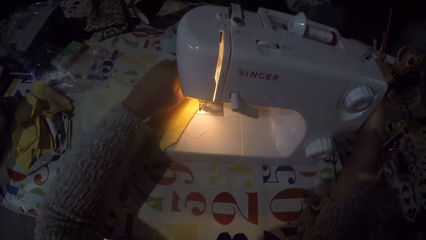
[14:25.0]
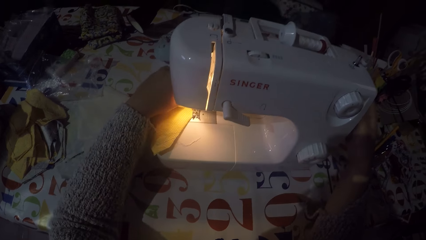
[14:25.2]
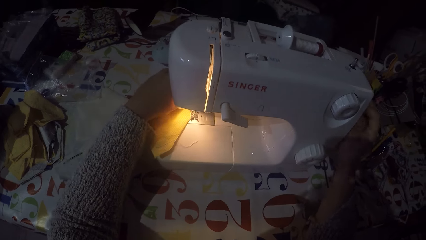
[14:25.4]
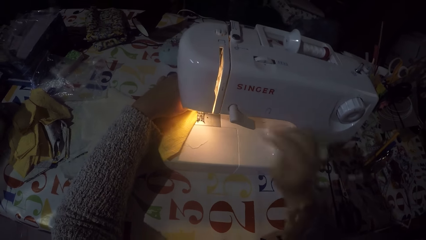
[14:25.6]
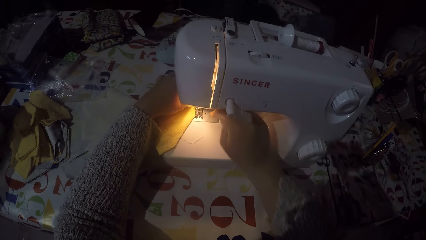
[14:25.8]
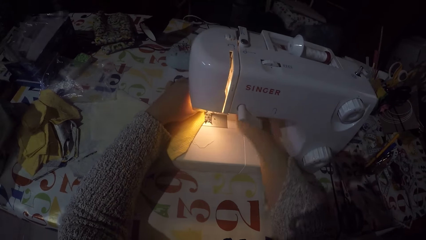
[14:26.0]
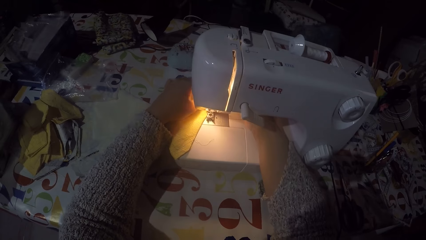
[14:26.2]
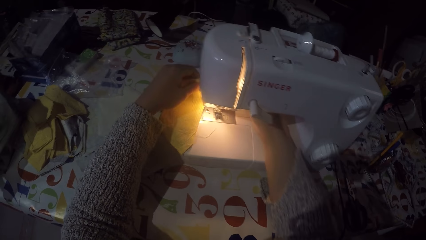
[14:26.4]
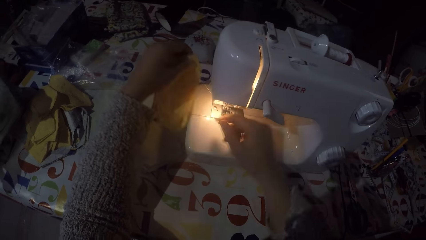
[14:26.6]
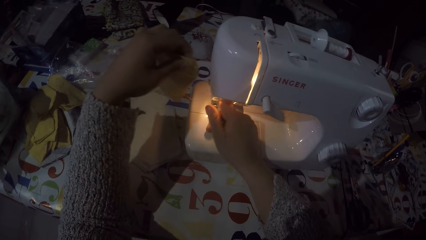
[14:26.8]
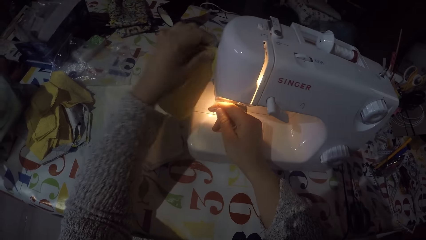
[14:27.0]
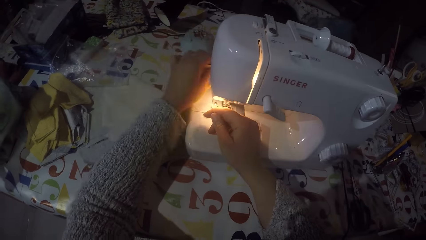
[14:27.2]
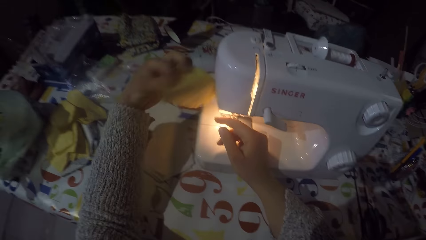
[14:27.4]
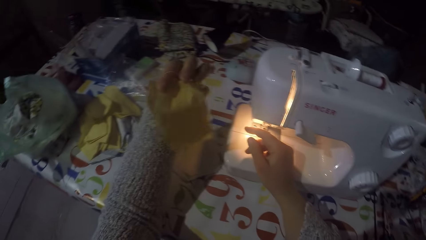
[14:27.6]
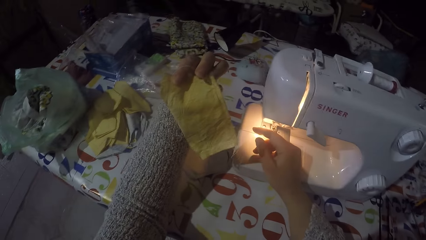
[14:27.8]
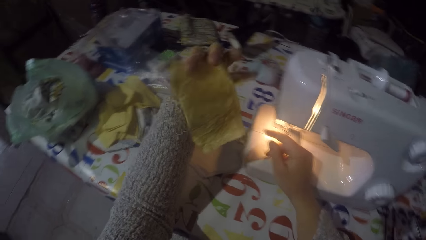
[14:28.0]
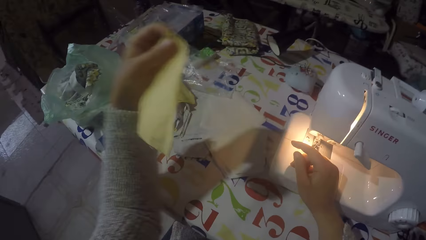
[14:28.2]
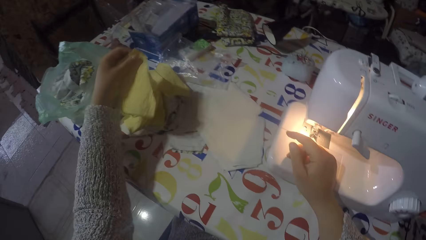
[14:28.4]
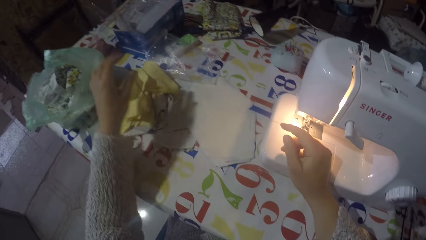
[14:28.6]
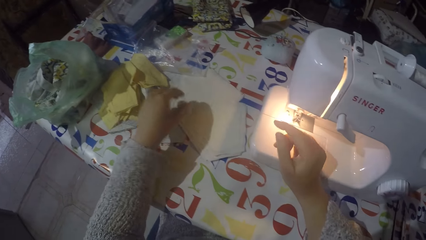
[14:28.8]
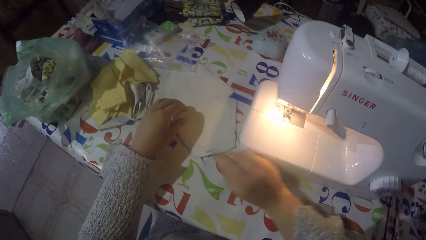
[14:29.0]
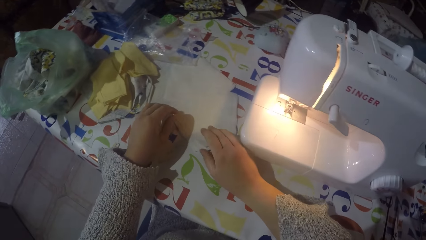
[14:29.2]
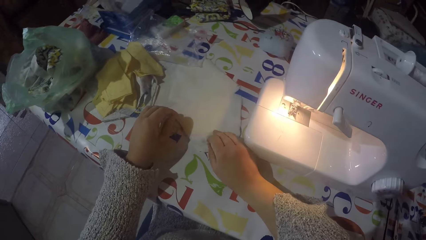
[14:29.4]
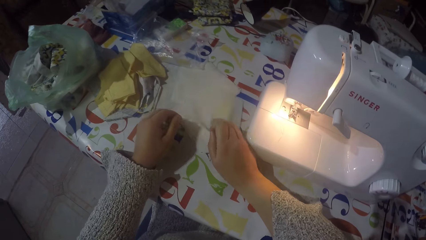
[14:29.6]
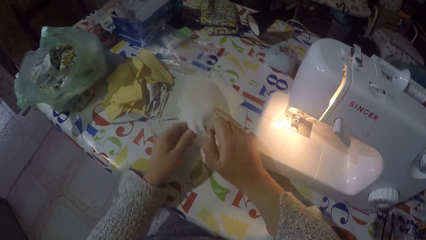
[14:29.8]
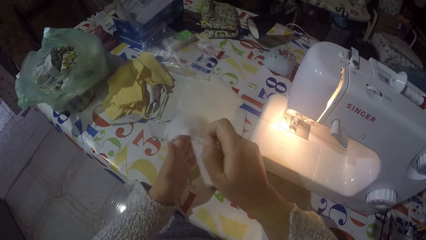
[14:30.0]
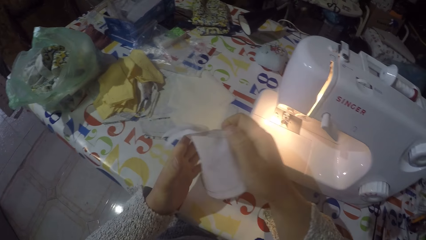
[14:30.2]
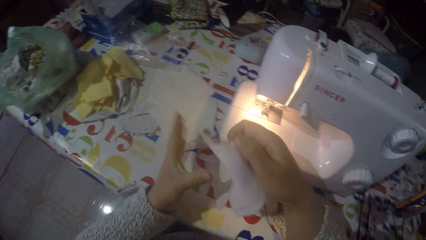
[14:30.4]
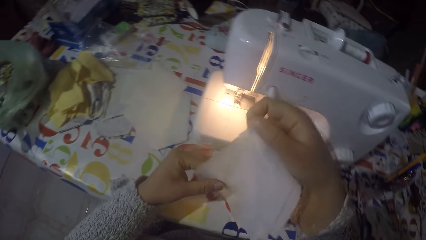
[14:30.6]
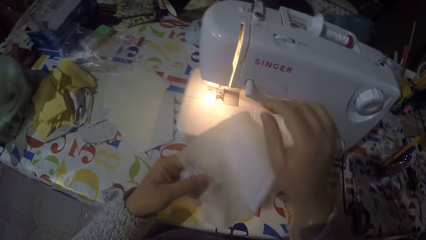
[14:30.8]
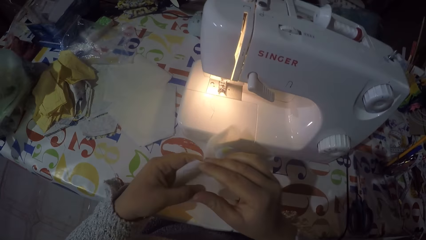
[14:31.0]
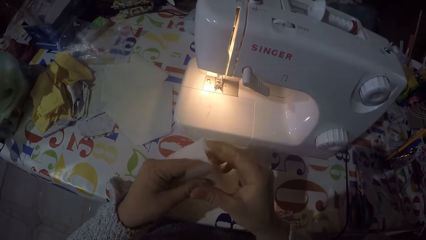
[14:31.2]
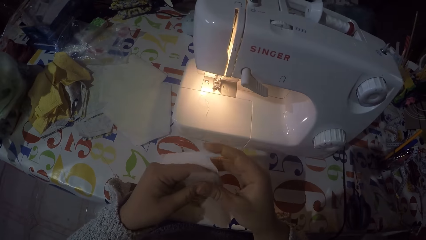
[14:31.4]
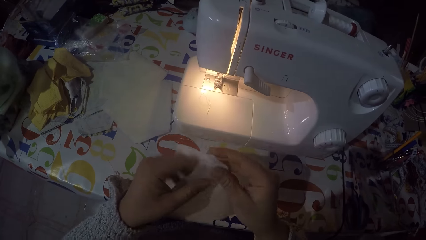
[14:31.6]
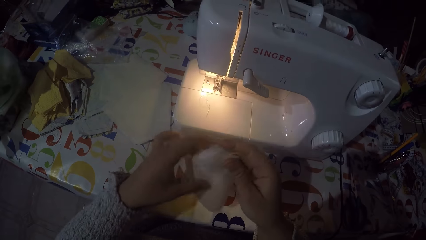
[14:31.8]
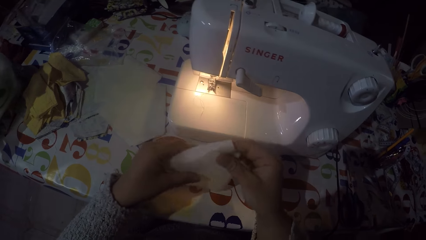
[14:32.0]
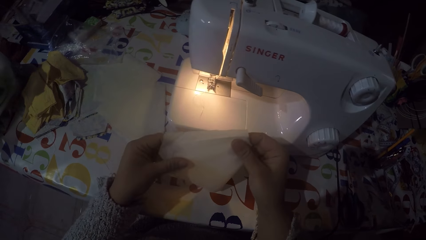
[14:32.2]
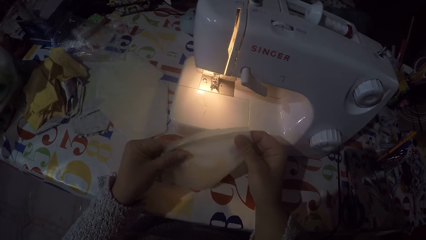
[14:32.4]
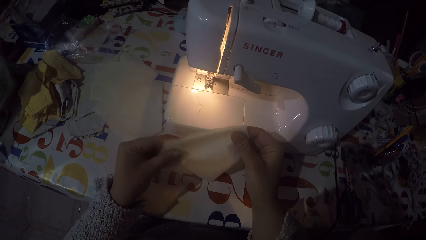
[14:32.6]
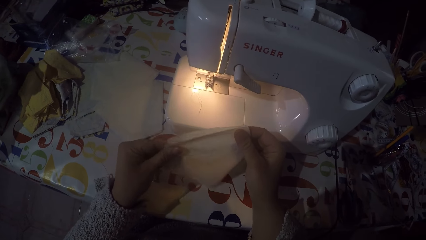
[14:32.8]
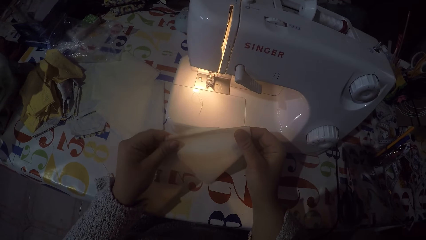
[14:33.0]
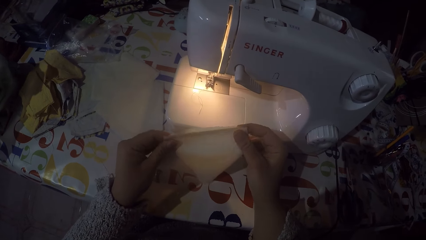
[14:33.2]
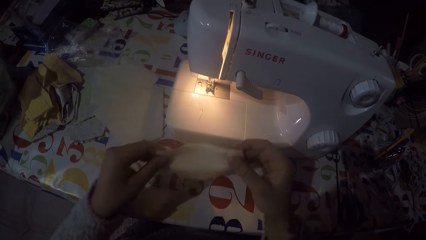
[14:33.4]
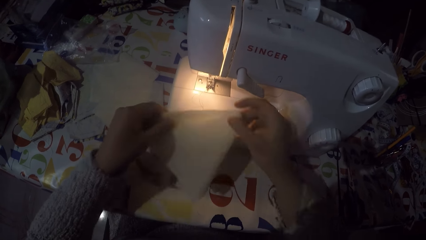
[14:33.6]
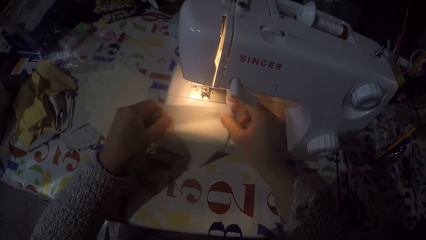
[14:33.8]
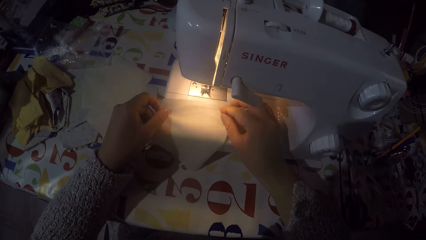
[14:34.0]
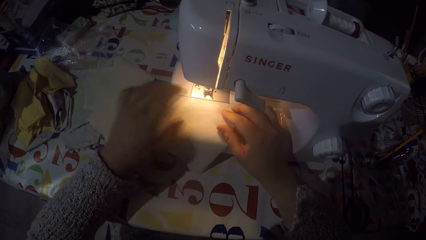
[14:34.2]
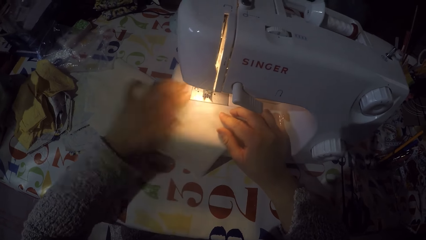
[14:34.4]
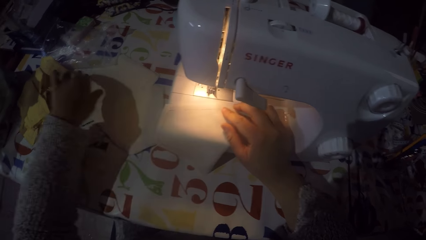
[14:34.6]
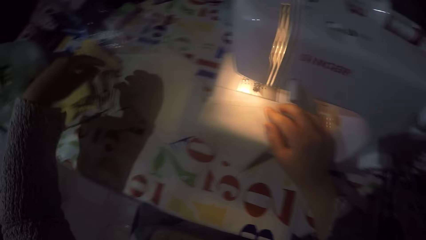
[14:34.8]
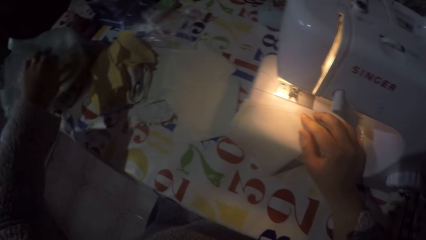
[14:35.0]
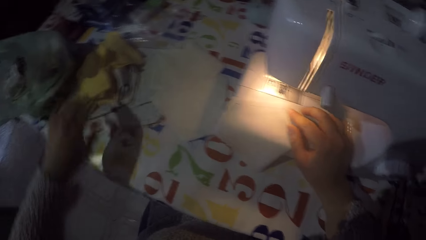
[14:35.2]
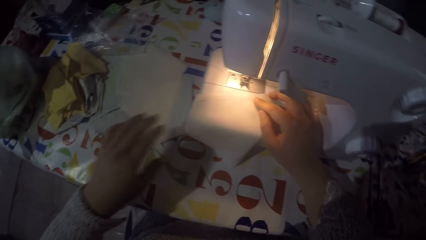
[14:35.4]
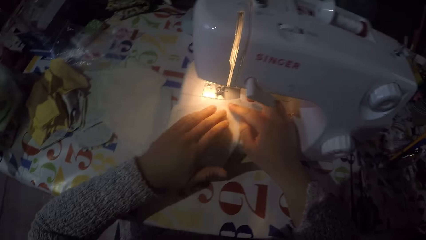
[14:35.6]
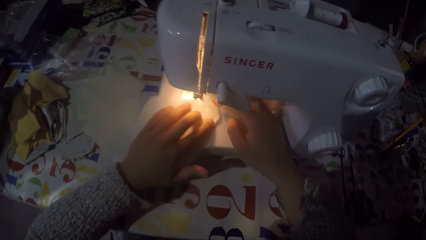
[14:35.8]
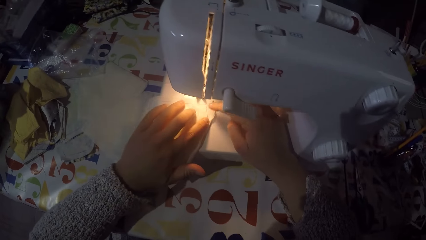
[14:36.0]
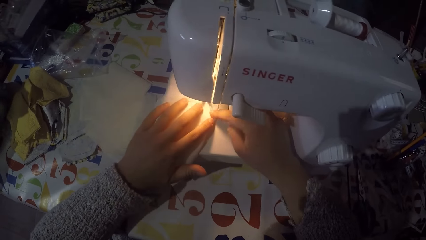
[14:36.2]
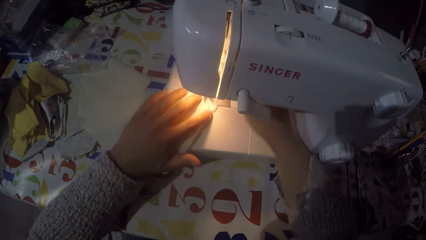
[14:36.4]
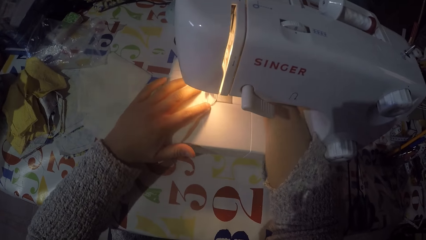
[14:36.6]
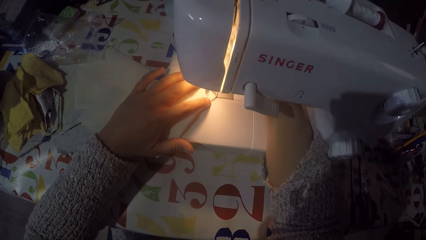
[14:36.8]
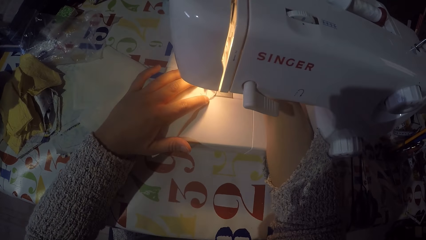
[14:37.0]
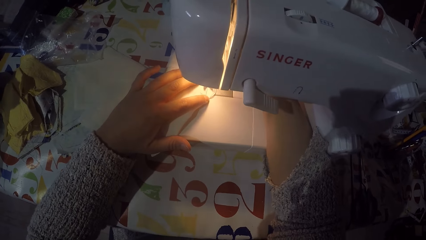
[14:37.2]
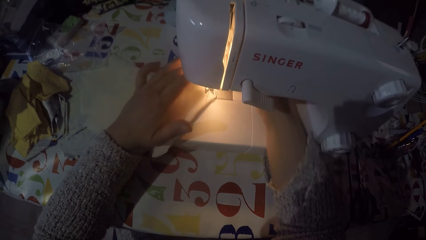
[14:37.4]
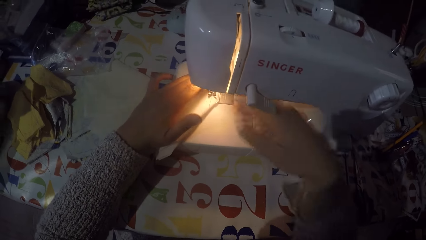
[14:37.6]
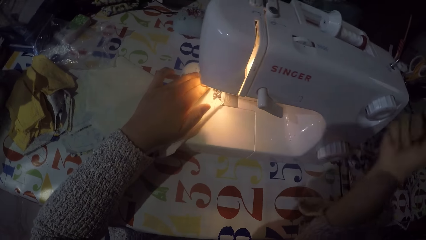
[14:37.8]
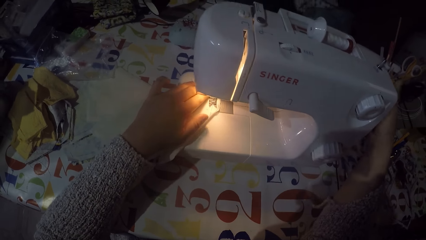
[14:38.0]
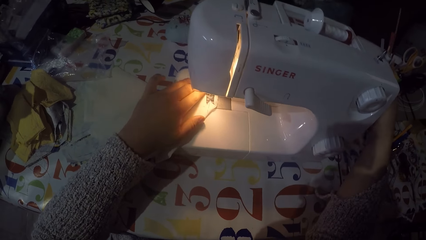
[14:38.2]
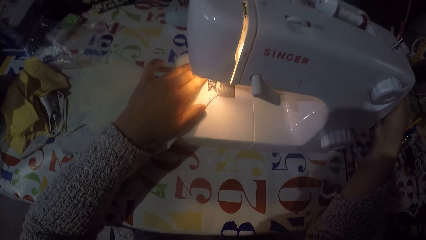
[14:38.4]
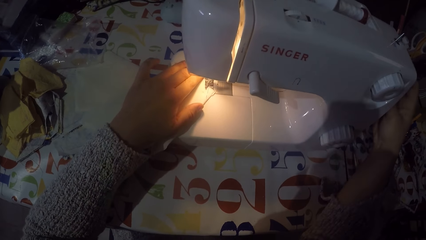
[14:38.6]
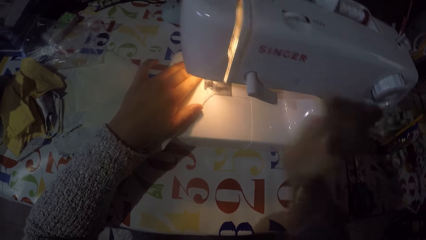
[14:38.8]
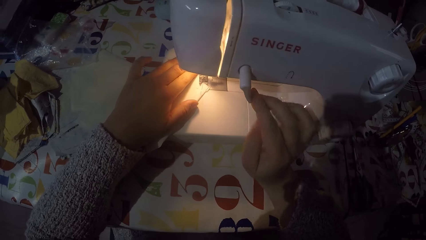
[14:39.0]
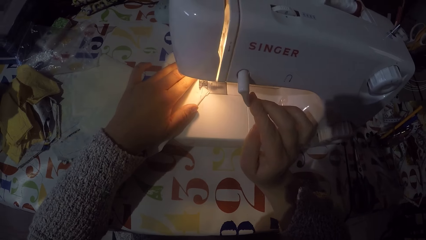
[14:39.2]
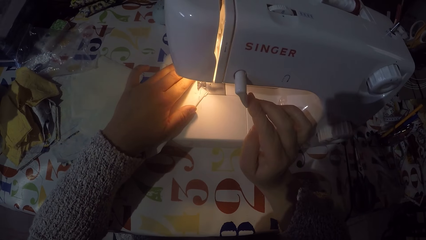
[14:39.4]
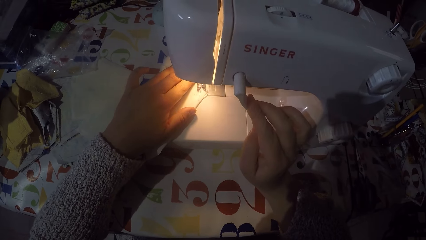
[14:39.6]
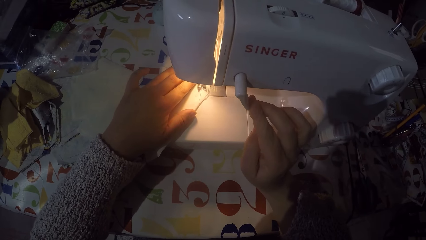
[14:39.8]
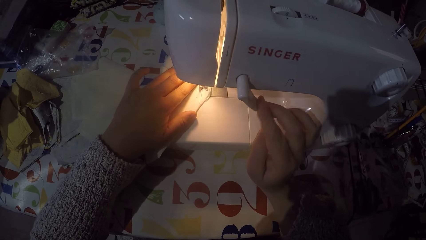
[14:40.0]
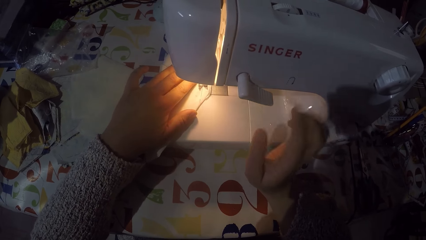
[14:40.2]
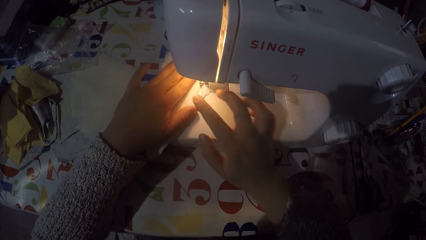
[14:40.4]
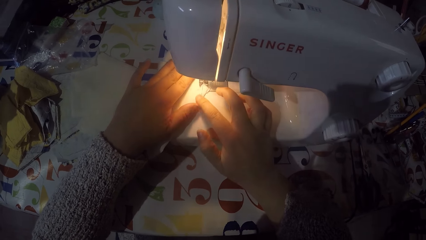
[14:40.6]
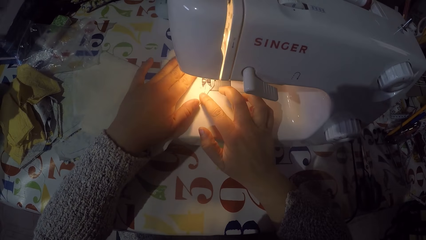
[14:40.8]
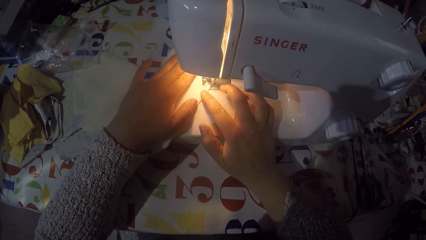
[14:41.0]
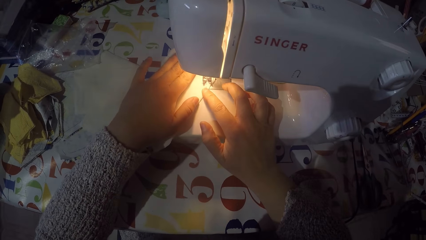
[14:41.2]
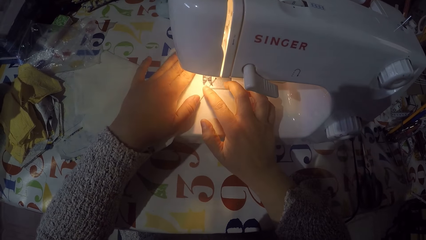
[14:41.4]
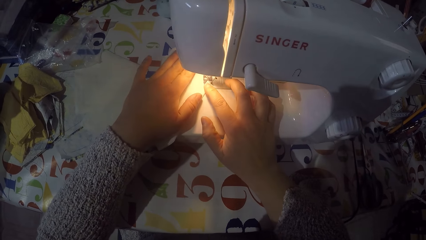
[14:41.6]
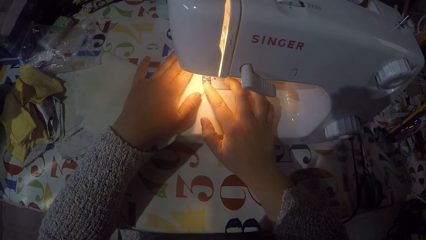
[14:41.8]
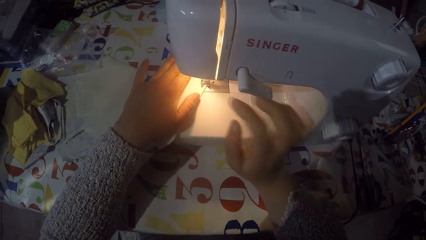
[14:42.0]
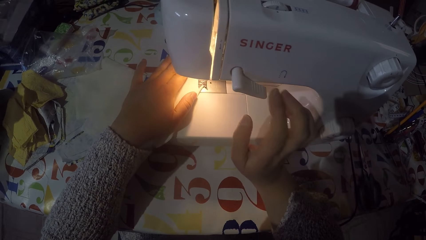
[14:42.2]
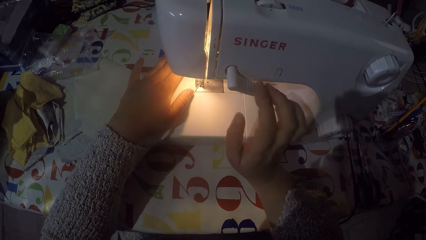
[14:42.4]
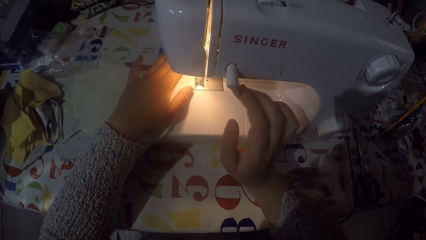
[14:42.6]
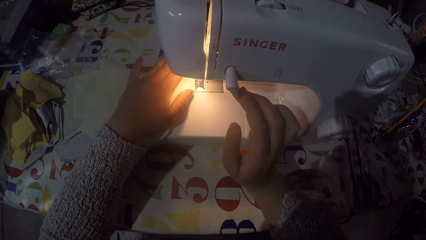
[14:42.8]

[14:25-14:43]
The camera wearer touches the hand wheel. They remove a piece of cloth from the machine. They cut the sewing thread. They put the piece of cloth with the rest on the table. They pick another piece of cloth from the table. They fold the piece of cloth. They put the piece of cloth on the sewing machine. They touch the hand wheel. They are sewing the piece of cloth with the machine.
